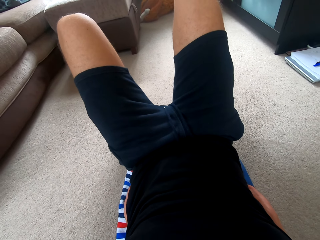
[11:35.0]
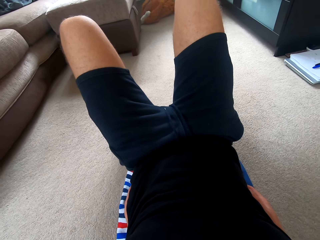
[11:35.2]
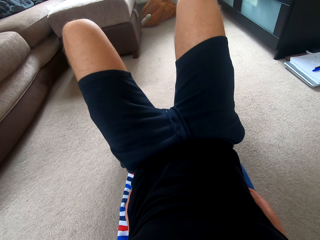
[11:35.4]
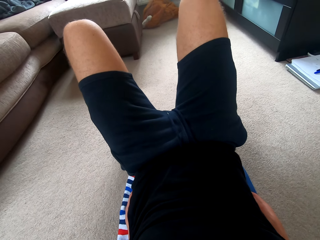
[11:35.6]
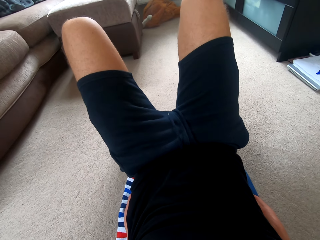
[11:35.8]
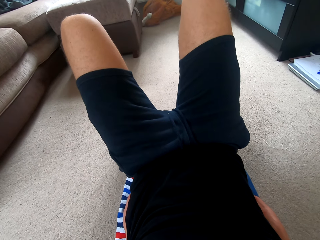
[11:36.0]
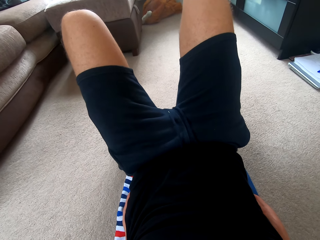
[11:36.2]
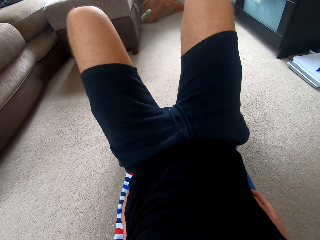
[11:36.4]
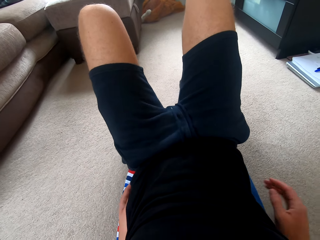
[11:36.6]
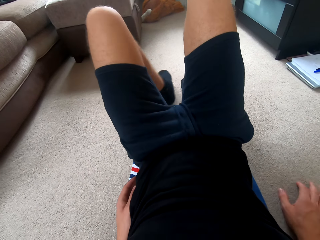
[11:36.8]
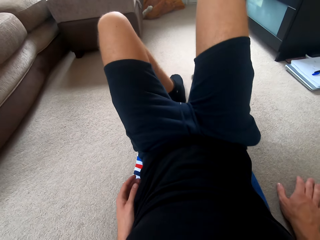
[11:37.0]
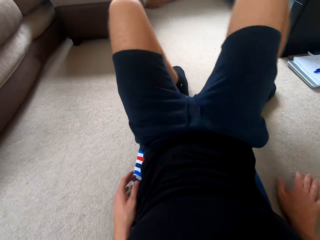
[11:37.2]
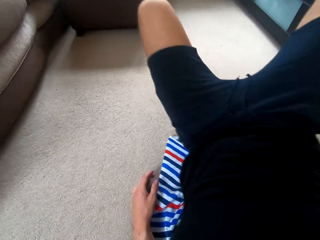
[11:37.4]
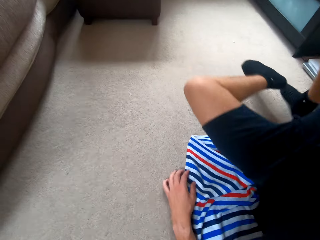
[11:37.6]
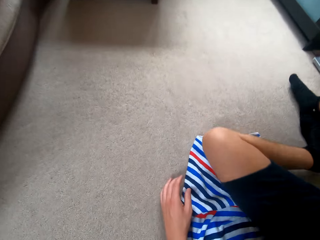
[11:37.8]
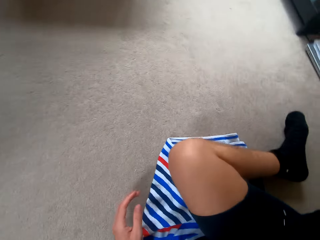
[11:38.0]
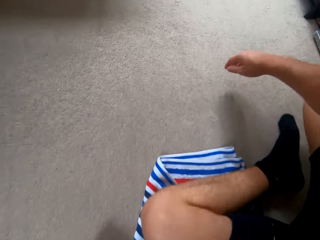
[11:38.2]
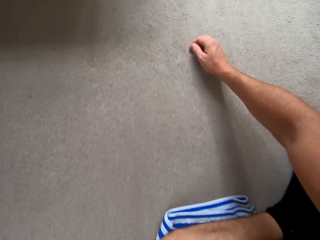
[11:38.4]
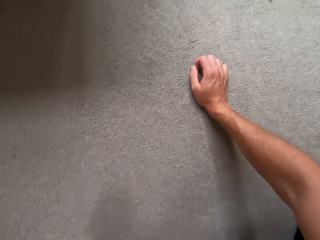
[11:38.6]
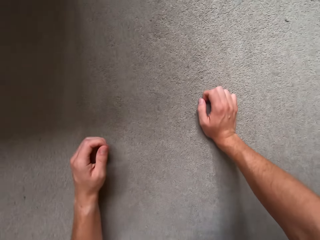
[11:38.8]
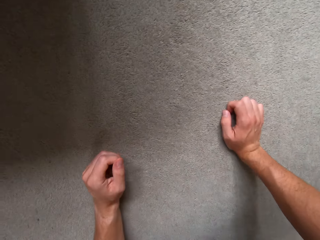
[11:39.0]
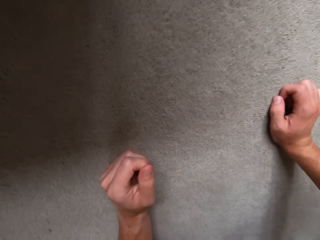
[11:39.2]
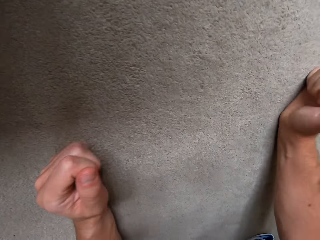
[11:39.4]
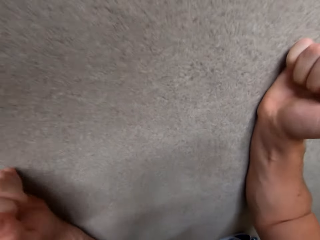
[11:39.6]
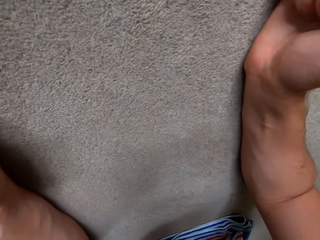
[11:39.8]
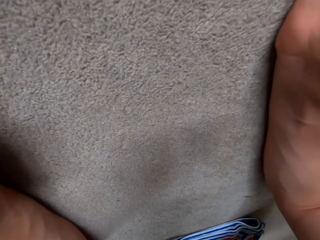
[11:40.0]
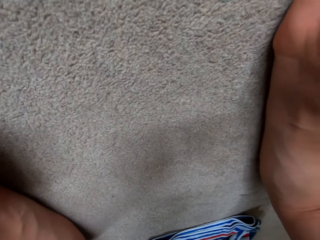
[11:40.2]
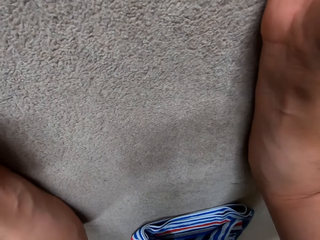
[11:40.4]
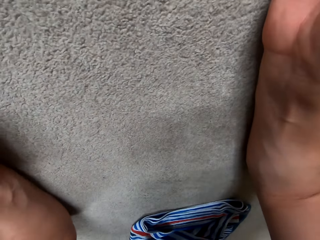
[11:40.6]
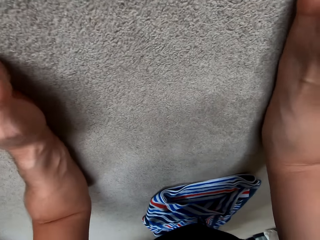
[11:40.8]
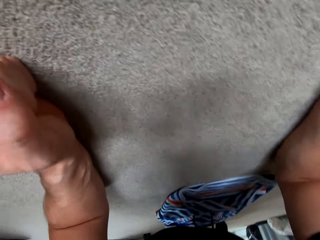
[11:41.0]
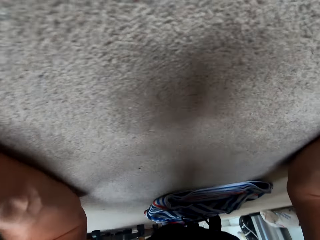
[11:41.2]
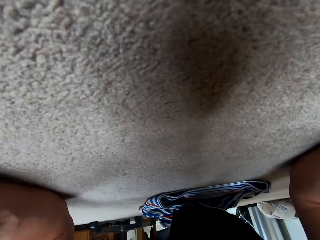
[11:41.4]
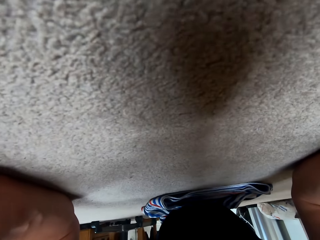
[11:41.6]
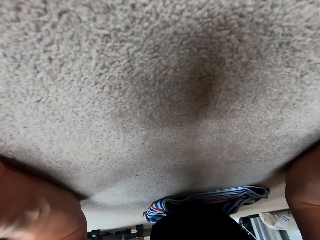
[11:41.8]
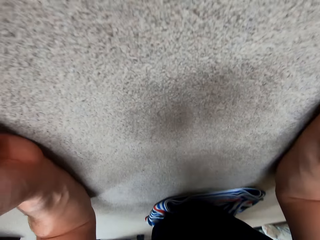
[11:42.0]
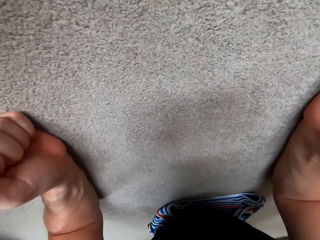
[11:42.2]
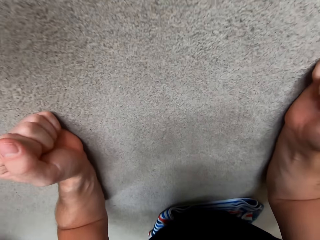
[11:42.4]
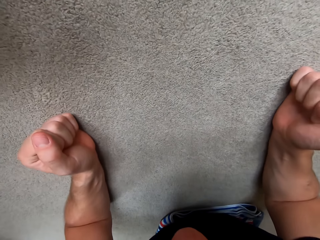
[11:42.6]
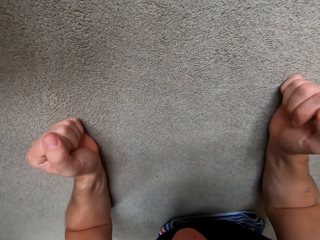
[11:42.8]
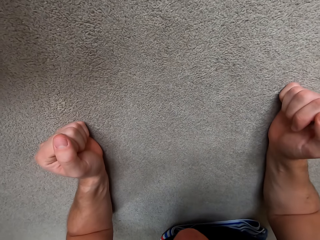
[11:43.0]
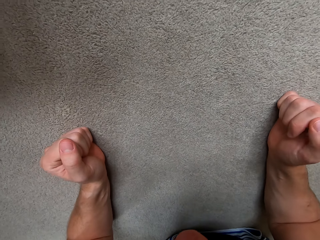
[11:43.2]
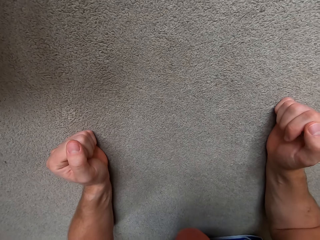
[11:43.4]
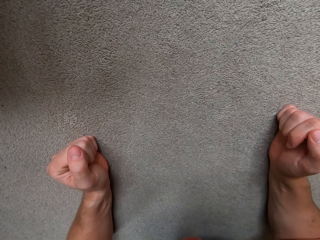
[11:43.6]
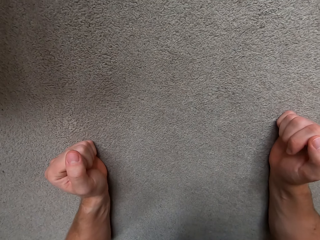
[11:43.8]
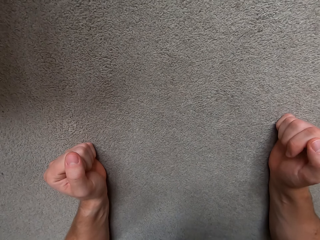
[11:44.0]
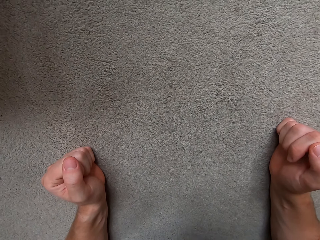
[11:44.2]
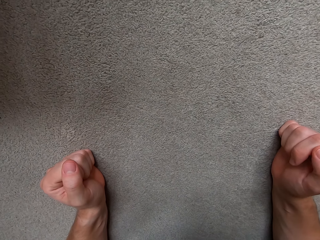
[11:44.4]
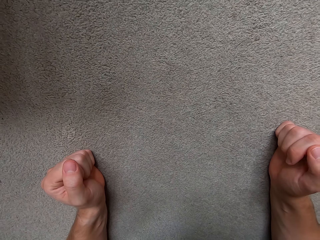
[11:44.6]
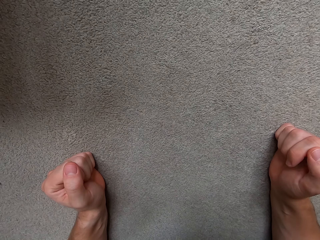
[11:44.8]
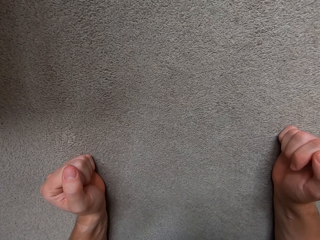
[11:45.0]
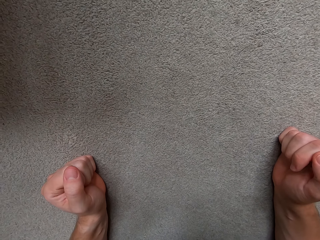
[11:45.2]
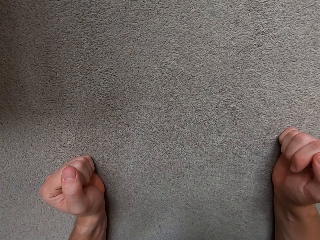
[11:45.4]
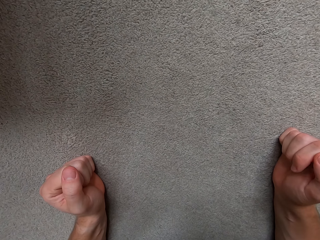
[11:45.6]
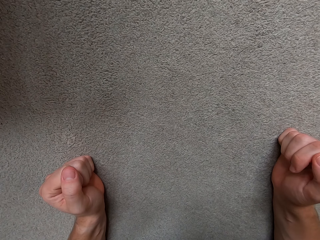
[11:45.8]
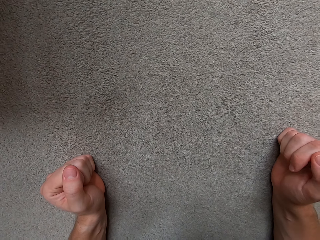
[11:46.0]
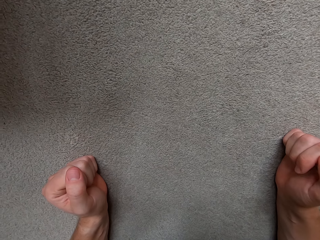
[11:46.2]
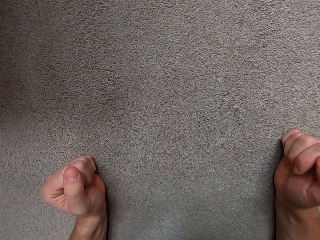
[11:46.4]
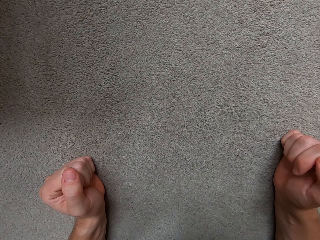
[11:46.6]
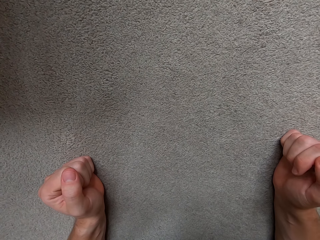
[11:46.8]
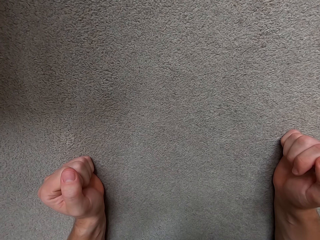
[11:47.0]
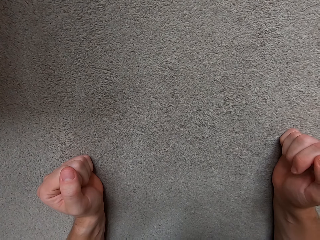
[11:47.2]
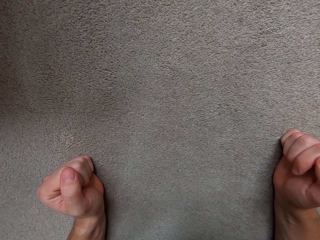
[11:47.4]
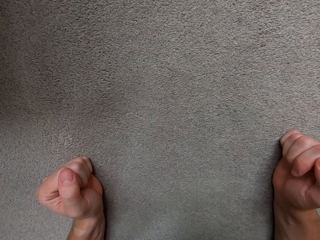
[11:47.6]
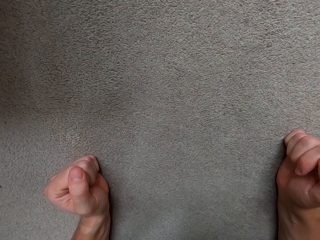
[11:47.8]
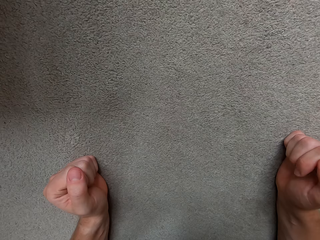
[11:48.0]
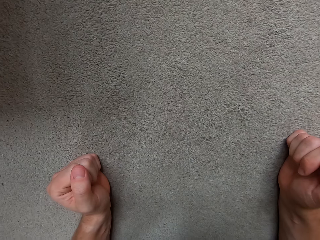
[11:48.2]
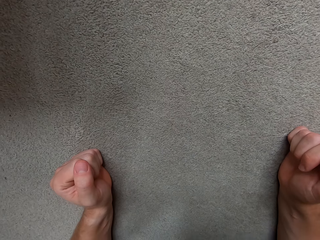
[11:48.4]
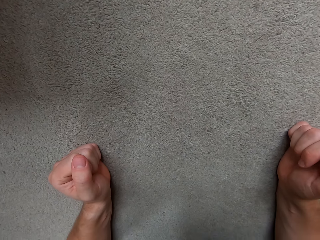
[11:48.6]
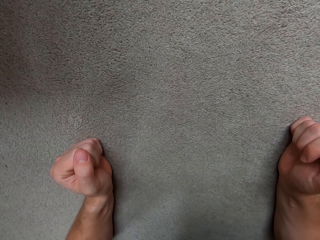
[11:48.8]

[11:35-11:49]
The camera wearer changes his position on the floor. He watches television.

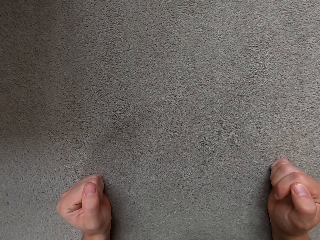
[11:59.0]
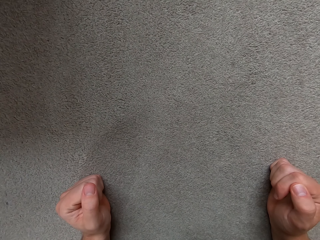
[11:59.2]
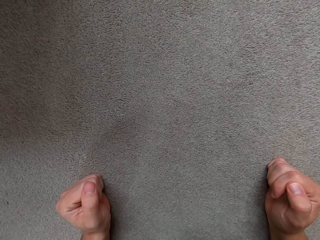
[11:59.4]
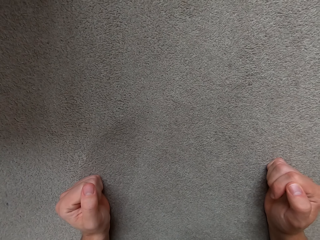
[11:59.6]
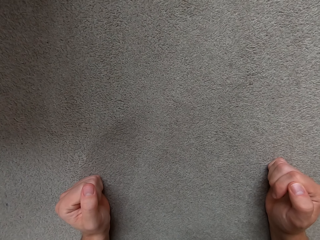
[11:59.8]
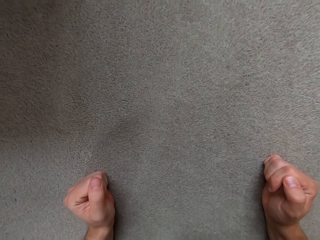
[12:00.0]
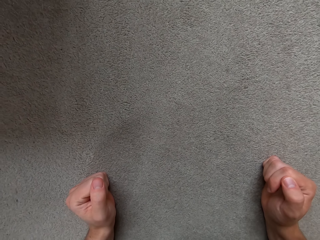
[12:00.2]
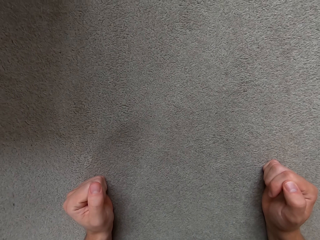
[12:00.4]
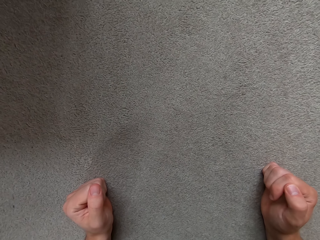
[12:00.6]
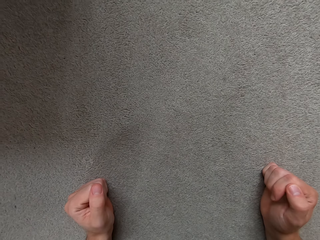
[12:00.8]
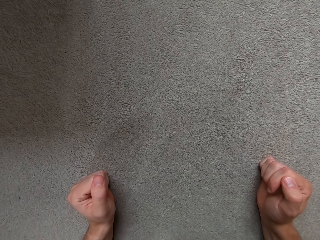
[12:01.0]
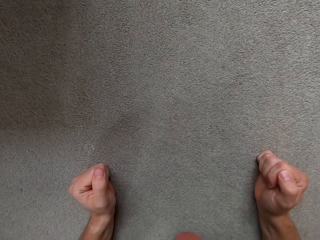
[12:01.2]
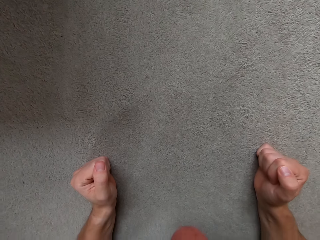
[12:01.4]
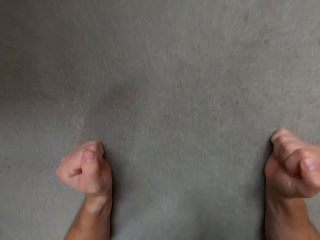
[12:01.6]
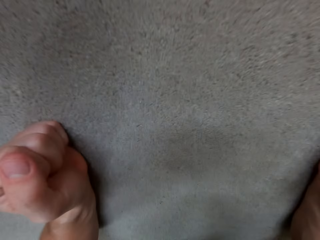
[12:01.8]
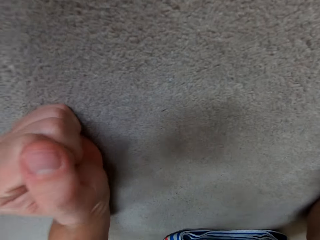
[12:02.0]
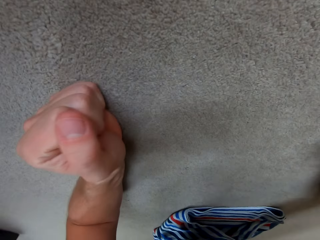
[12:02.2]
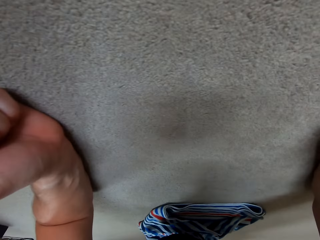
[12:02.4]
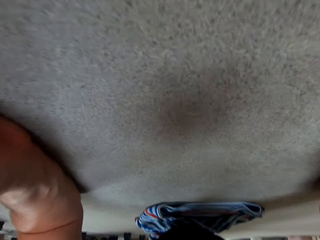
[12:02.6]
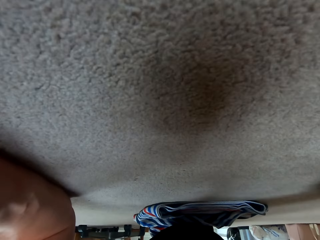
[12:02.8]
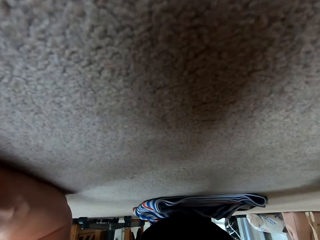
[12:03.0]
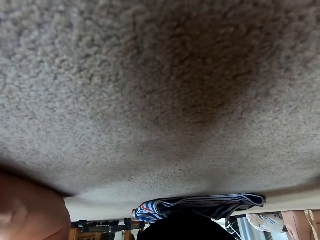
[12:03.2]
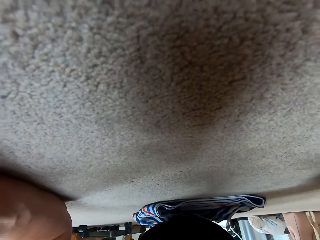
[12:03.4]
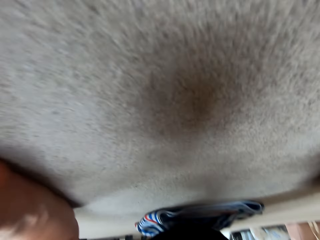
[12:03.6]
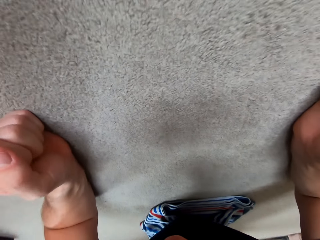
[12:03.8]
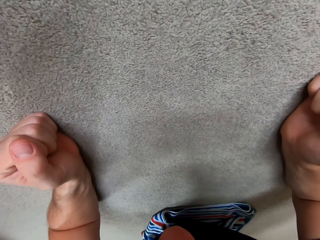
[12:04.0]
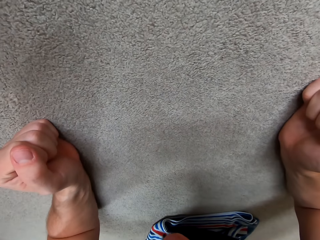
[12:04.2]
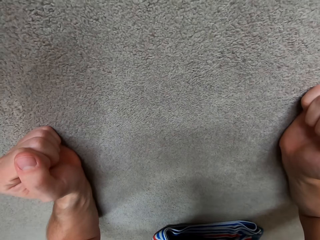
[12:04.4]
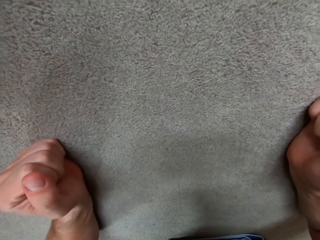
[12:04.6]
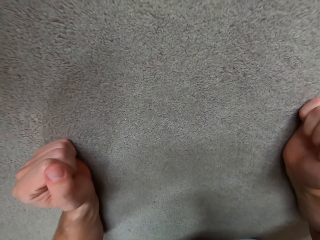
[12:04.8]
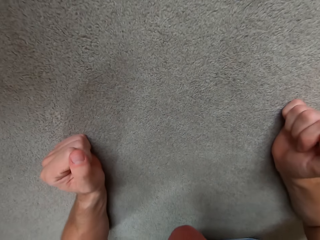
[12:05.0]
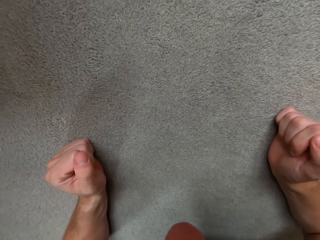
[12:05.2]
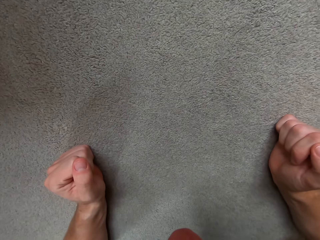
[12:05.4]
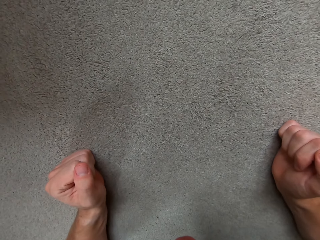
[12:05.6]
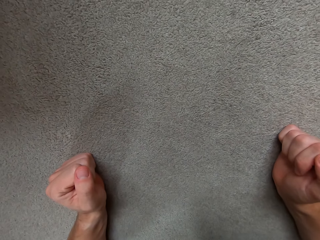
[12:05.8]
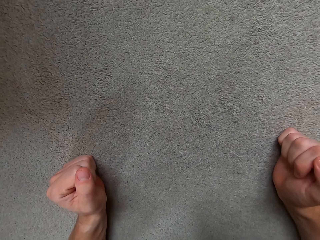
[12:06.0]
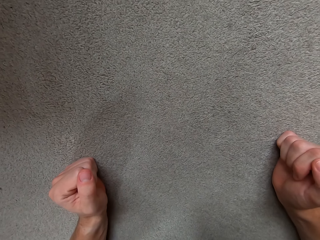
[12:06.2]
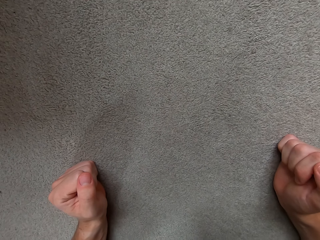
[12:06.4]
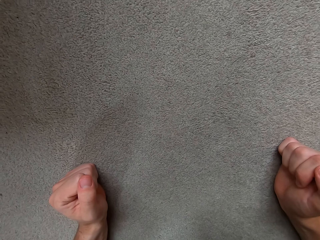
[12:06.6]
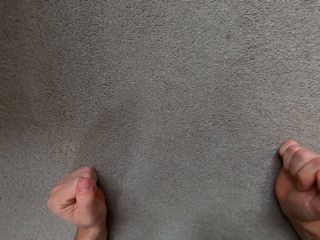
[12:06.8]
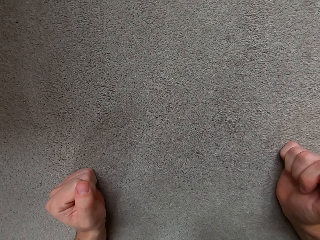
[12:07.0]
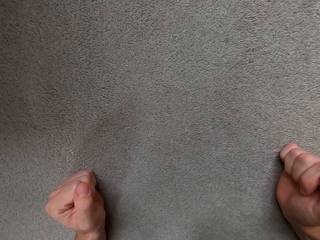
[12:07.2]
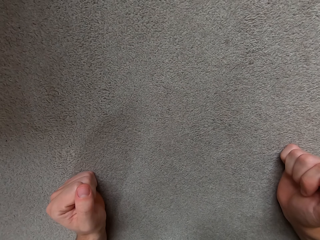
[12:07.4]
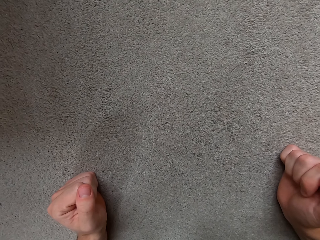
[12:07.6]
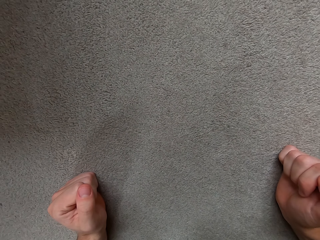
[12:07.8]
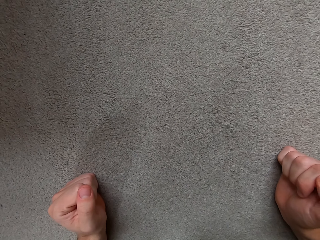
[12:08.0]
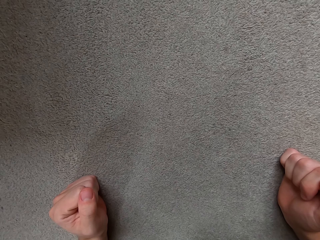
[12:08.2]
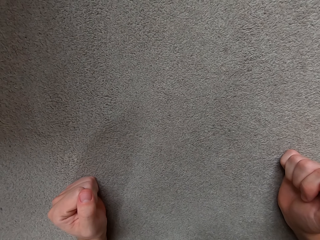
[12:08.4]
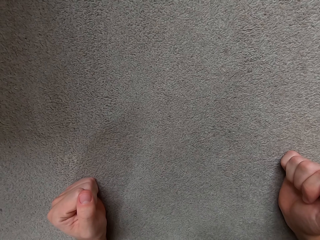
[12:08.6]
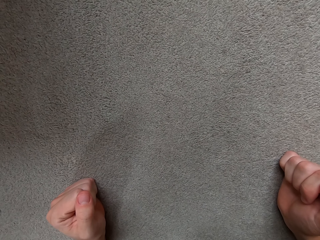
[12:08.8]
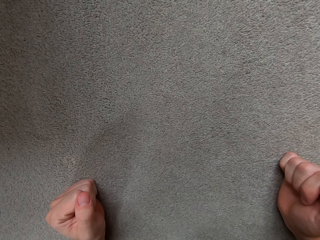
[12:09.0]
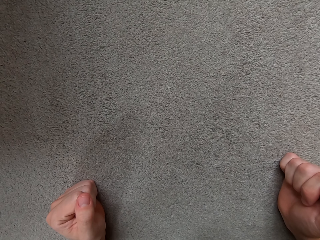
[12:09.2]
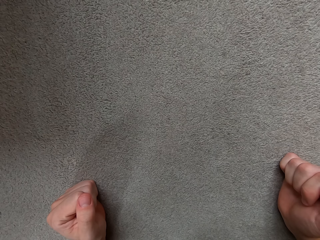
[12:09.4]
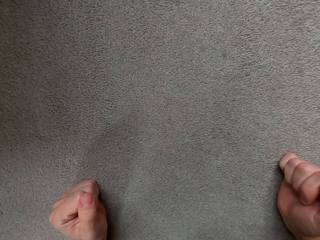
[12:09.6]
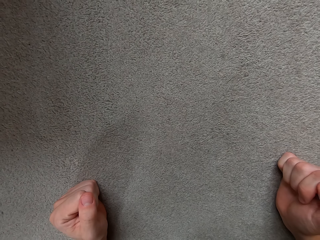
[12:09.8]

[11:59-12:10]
The camera wearer moves. They watch television.
